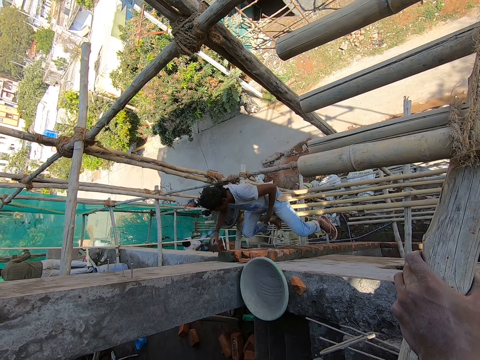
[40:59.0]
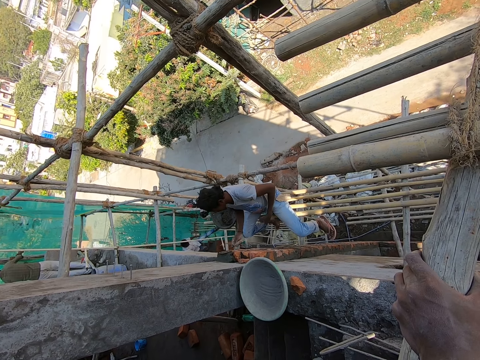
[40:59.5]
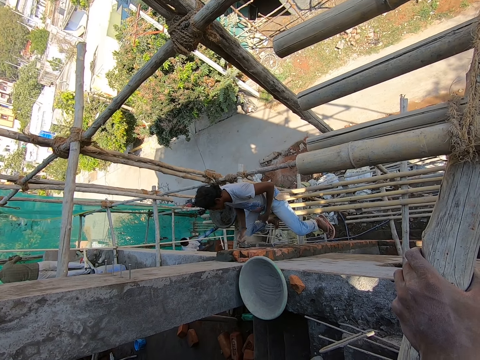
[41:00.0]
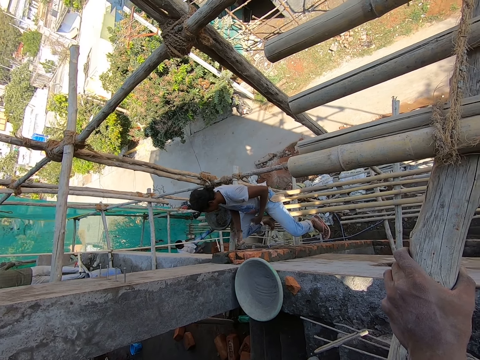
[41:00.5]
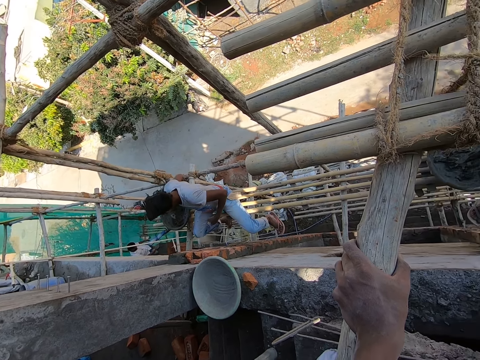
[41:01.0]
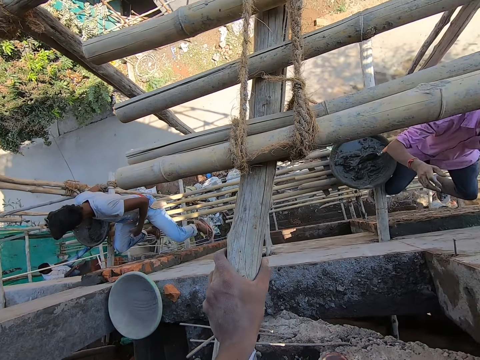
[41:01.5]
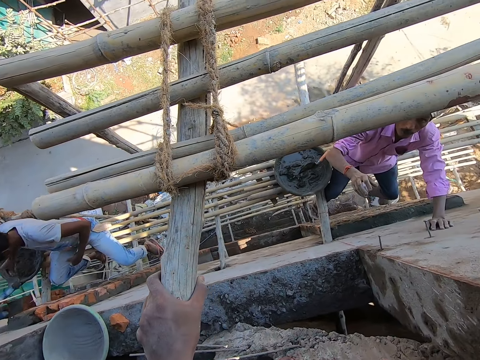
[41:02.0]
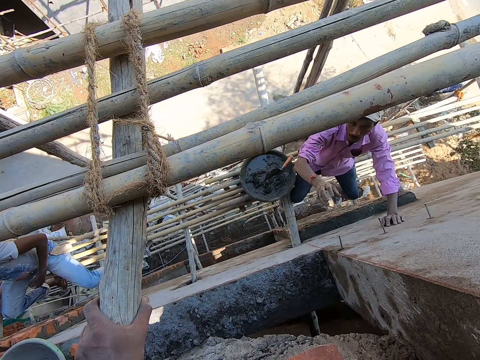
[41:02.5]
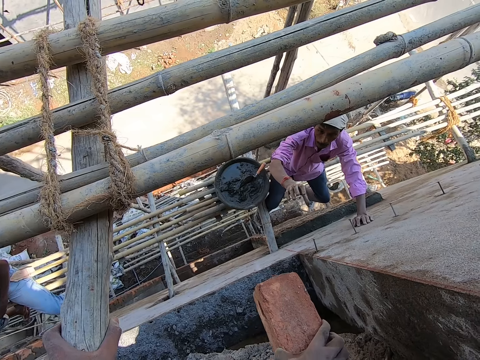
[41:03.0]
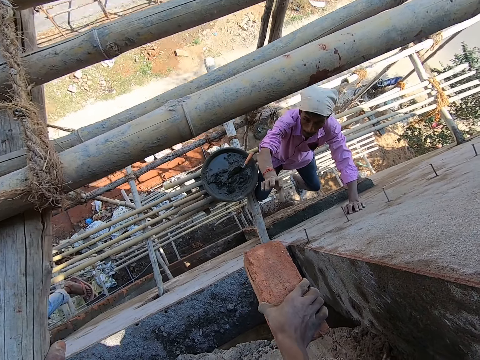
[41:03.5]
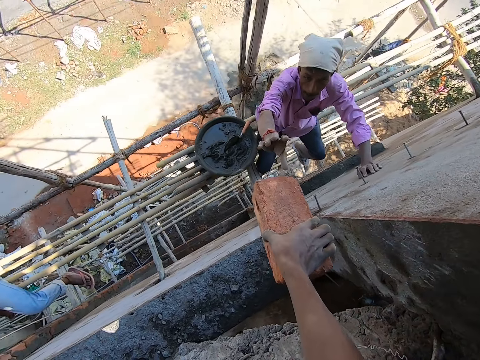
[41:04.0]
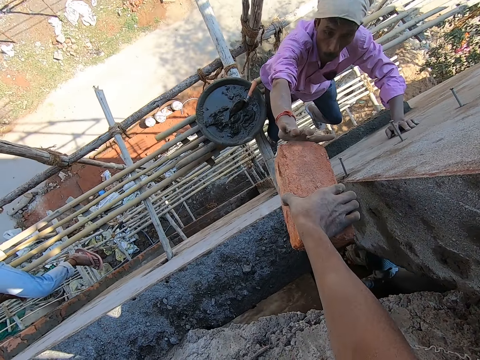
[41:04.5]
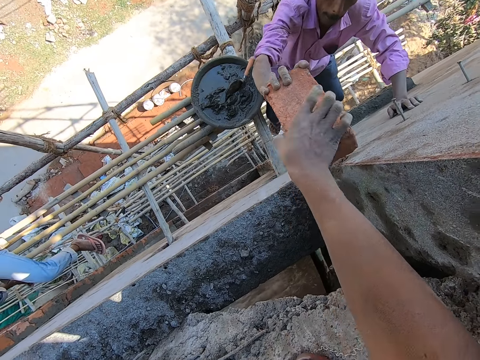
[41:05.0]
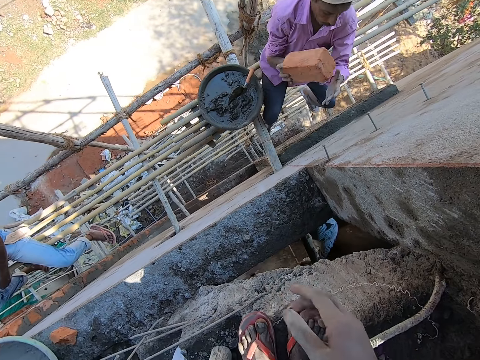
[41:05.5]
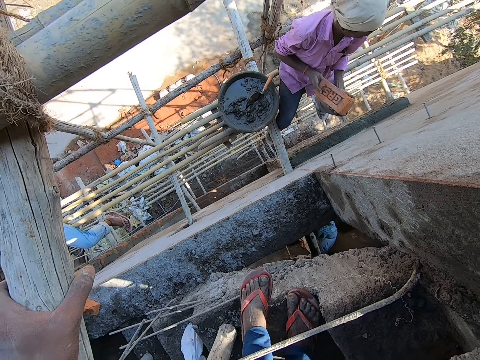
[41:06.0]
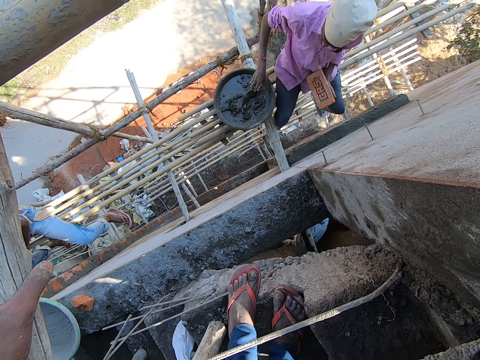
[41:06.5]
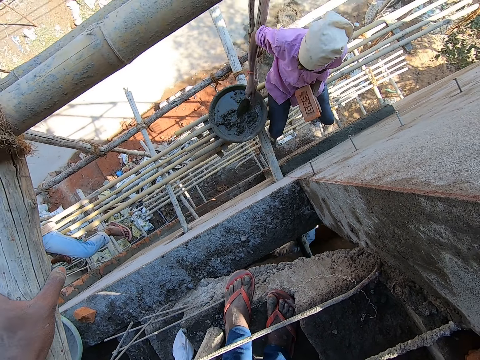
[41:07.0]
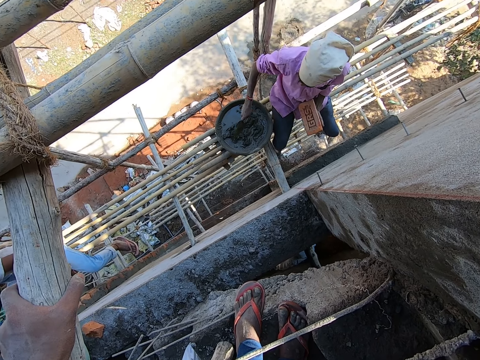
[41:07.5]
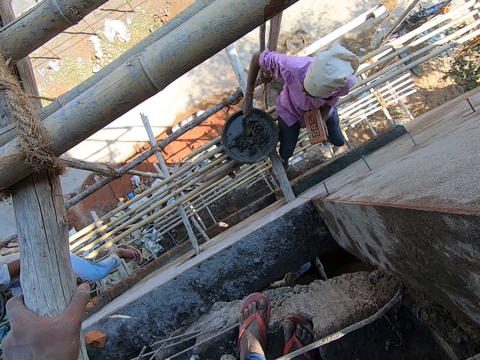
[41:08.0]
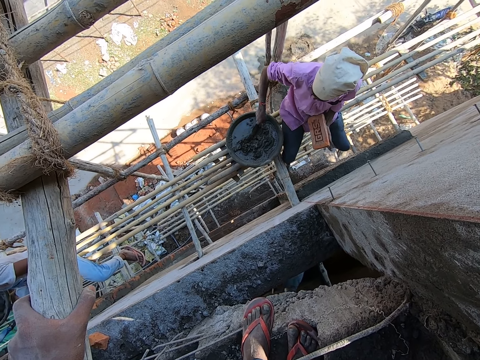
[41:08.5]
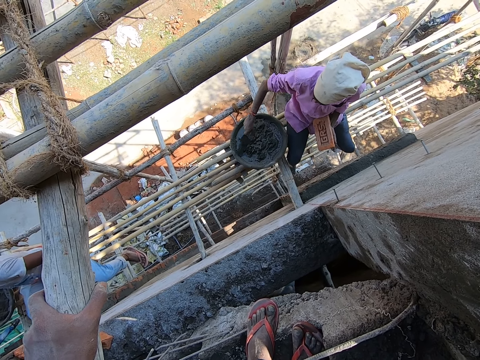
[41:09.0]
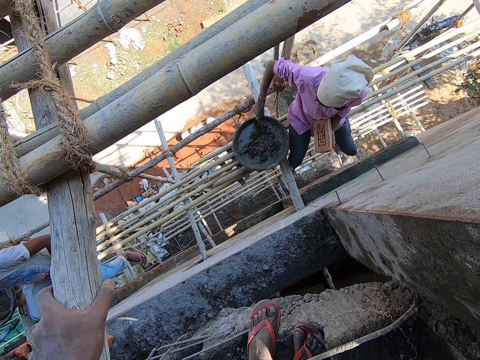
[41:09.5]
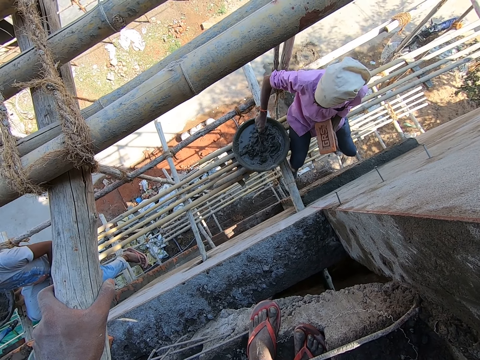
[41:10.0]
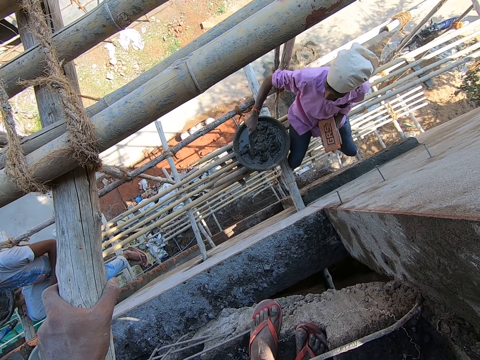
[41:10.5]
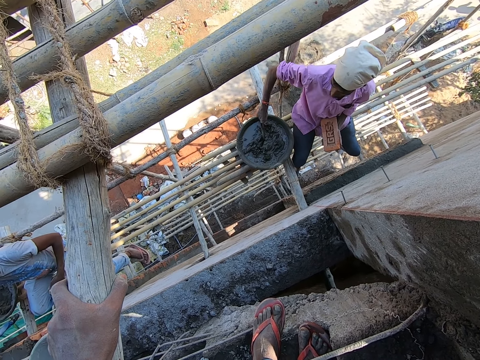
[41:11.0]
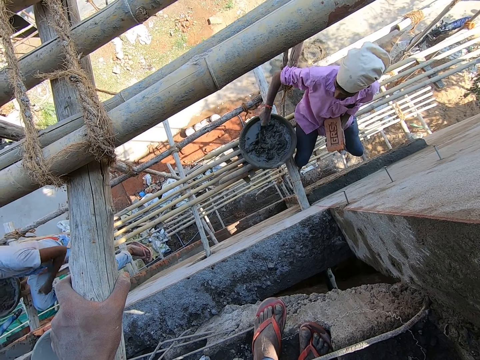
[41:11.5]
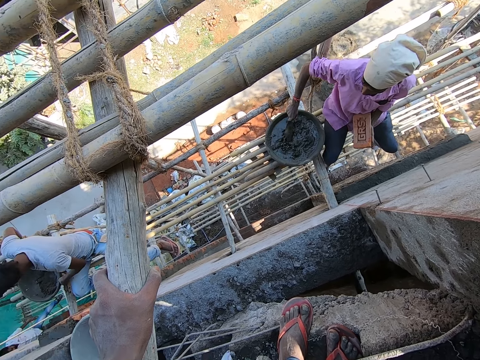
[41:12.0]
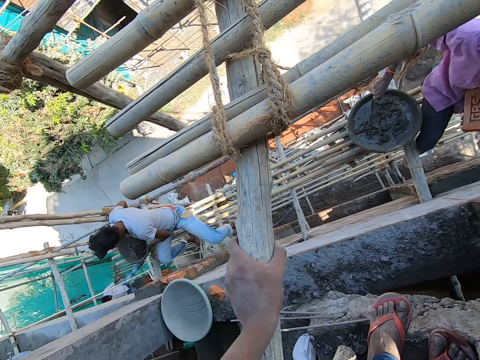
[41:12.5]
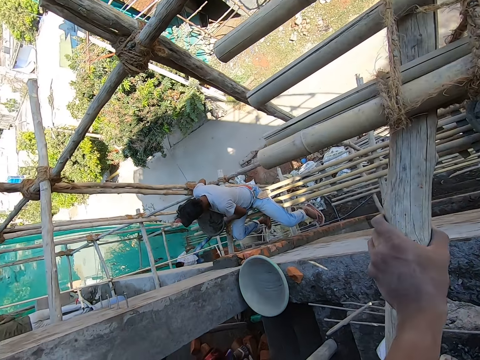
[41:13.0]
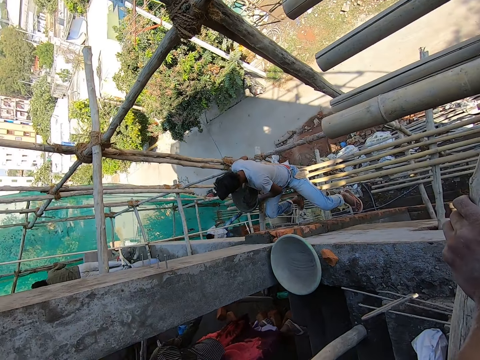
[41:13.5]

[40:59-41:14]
The camera wearer passes the brick to a man with his right hand. The man passes the brick from his right hand to his left hand. The man mixes mortar in a head pan with a trowel in his right hand. Another man mixes mortar in the head pan with the trowel in his right hand.

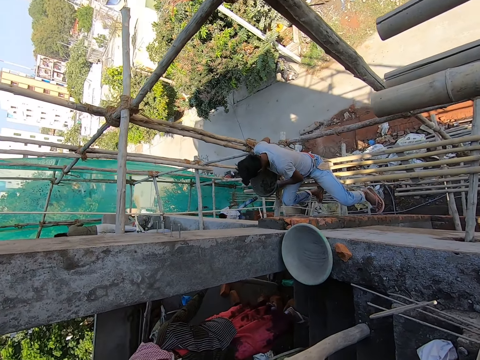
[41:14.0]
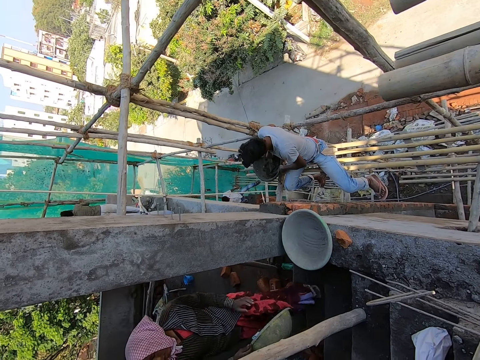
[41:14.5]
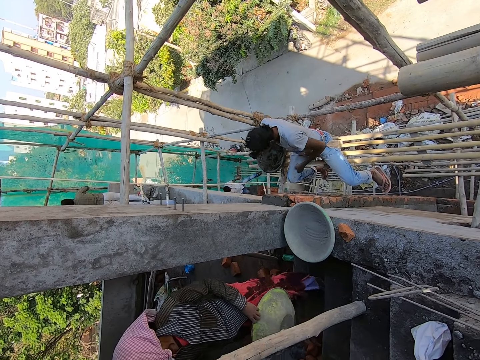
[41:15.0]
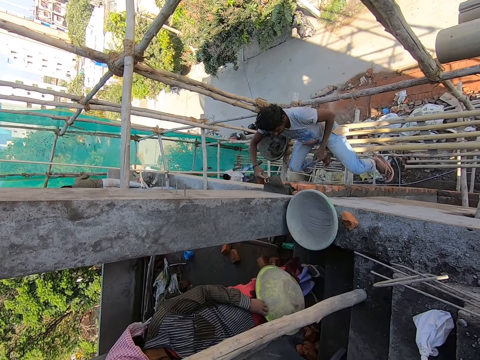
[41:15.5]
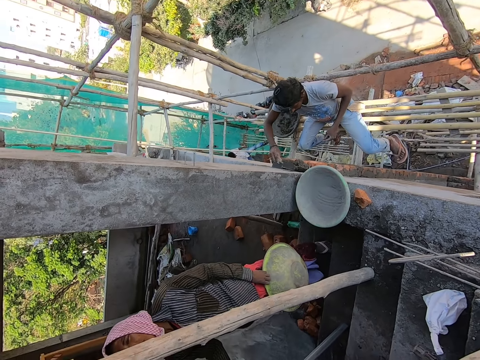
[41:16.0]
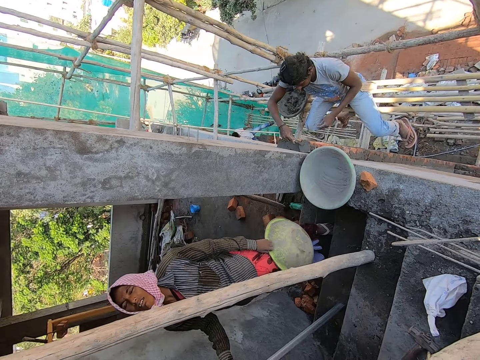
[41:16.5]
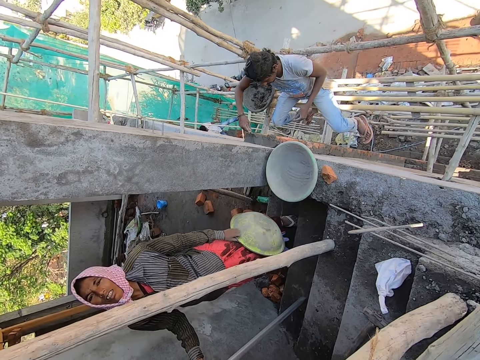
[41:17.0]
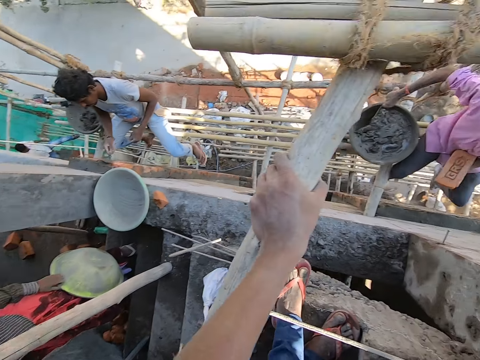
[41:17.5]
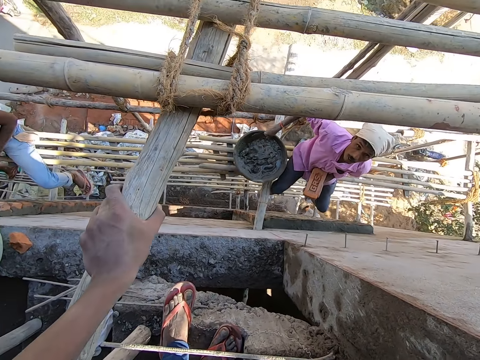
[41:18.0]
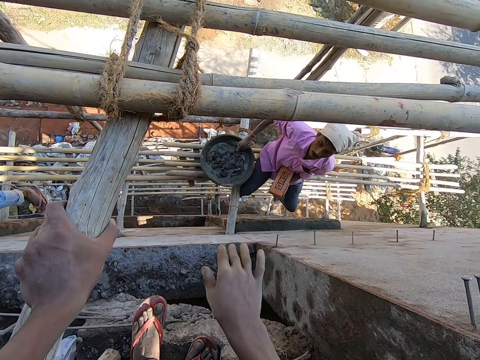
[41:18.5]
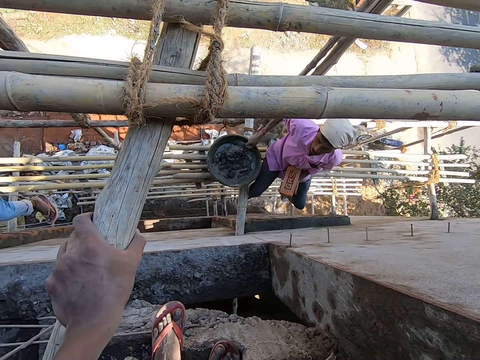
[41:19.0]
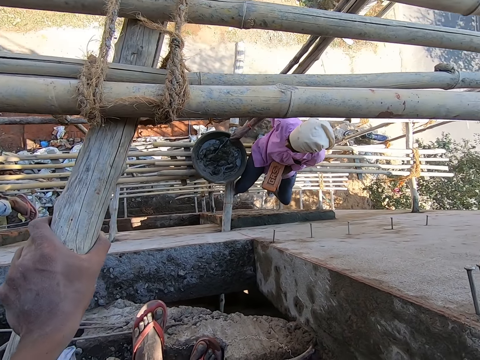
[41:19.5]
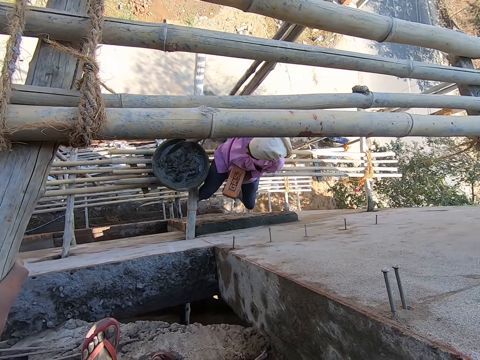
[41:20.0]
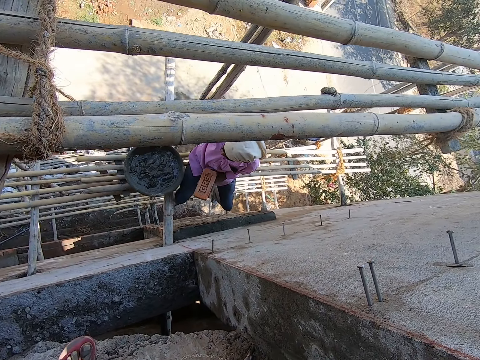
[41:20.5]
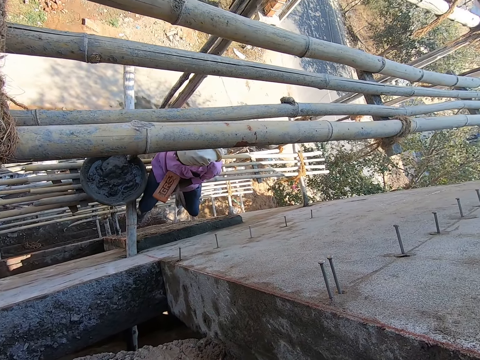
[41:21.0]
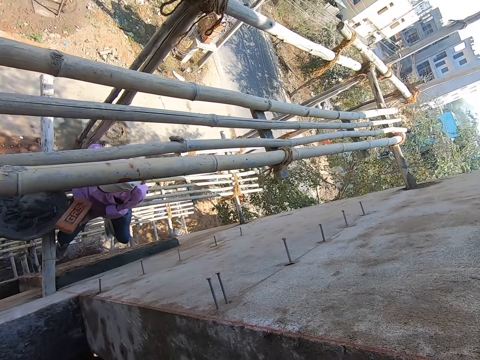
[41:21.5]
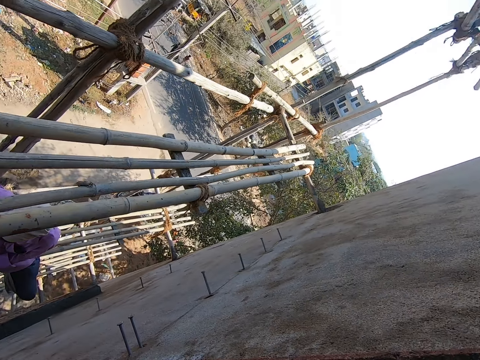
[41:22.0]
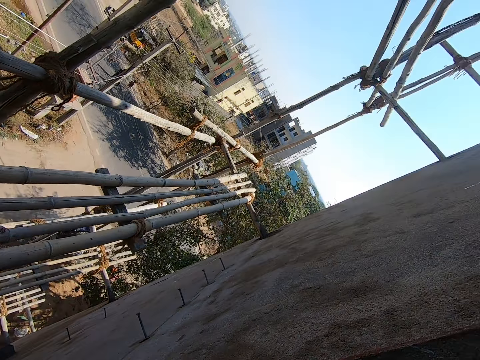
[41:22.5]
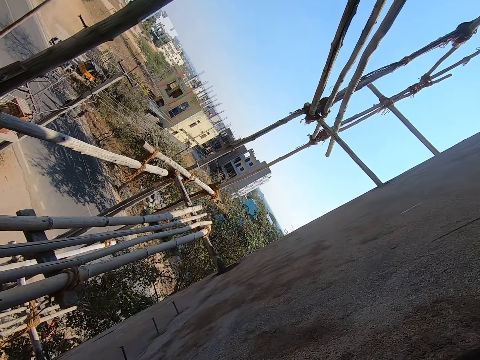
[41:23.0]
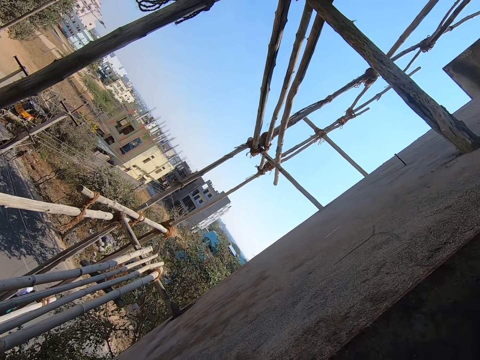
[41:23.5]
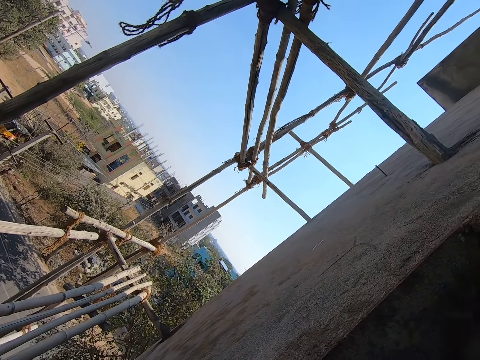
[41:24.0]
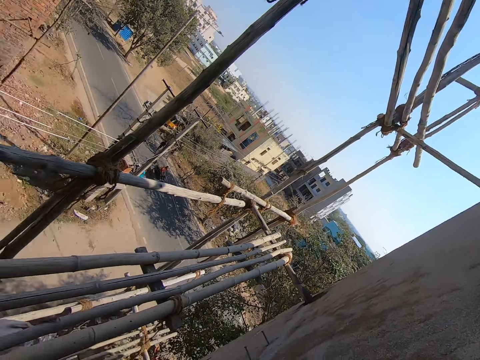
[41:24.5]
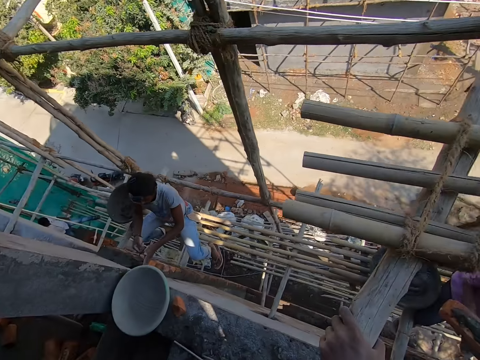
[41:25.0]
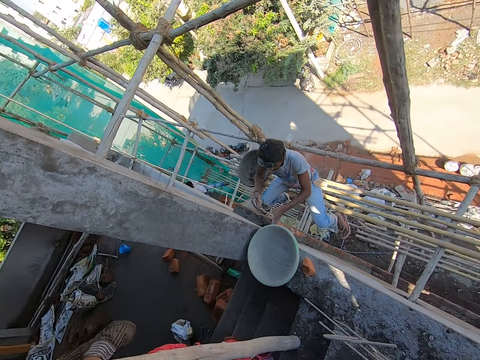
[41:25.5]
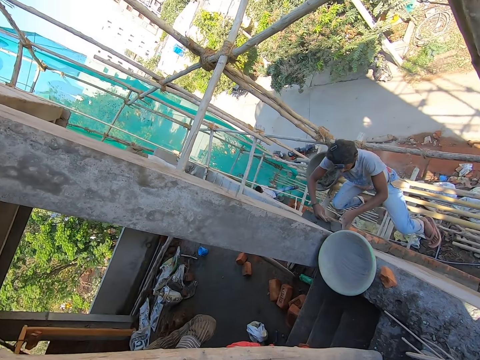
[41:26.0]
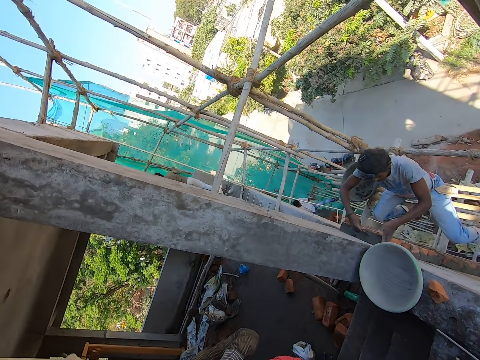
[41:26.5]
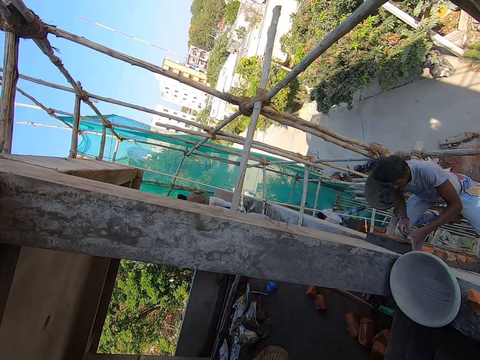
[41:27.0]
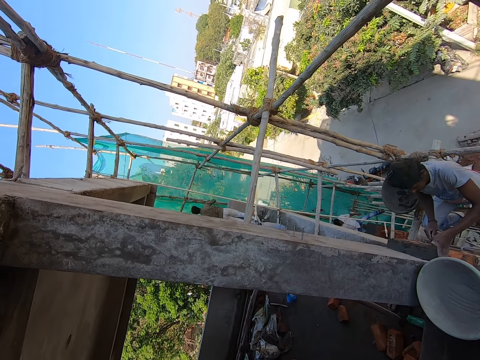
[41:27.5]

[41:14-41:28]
A man scoops mortar from the head pan with the trowel in his right hand. The camera wearer looks around. A woman talks to the camera wearer. The man puts the mortar on the brick with the trowel in his right hand. He dresses the mortar on the brick with the trowel in his right hand. The camera wearer talks to another man. The other man scoops mortar from the head pan with the trowel in his right hand. The other man puts the mortar on the brick in his left hand with the trowel in his right hand. The first man holds the brick on the wall with his left hand.
